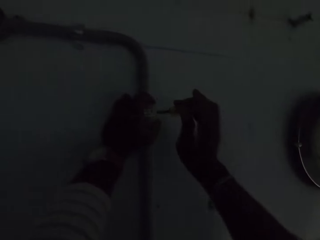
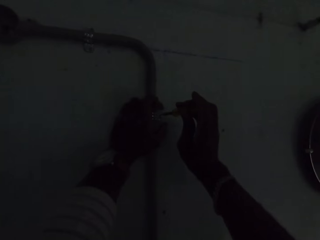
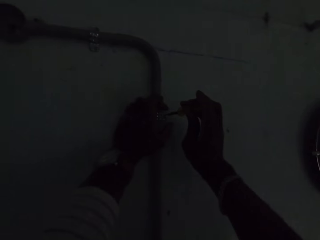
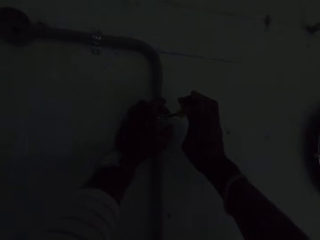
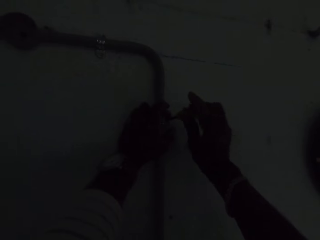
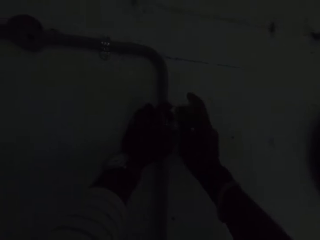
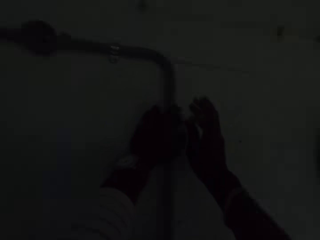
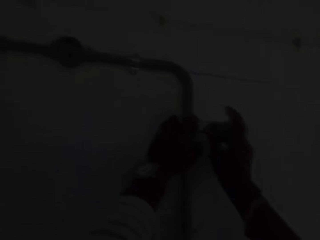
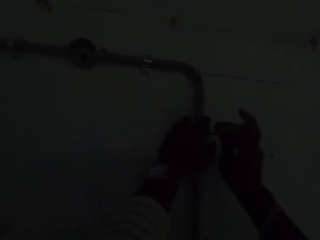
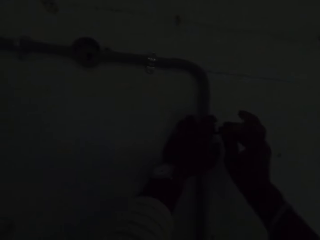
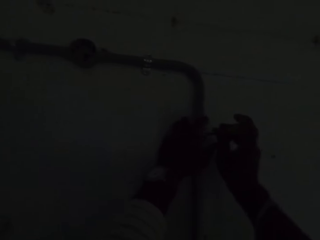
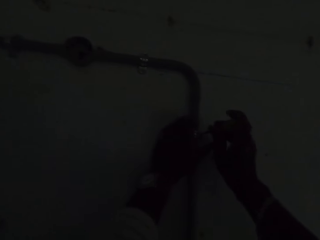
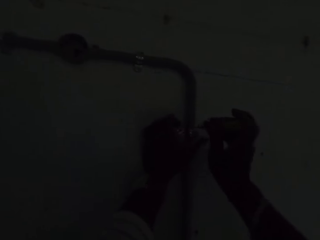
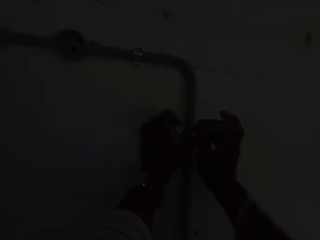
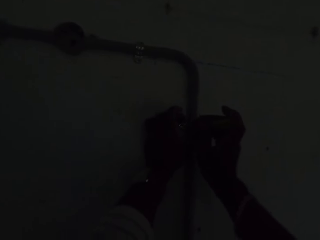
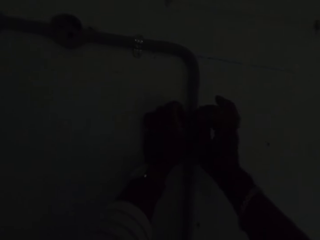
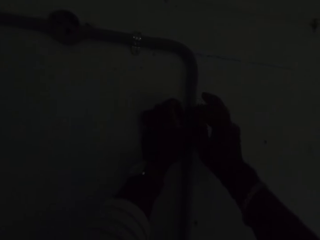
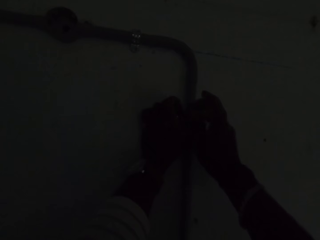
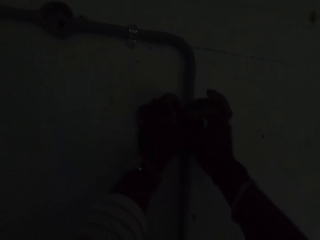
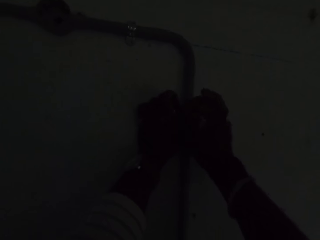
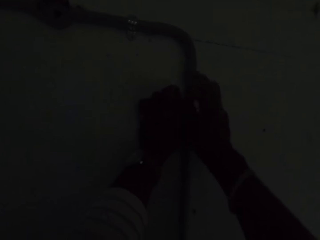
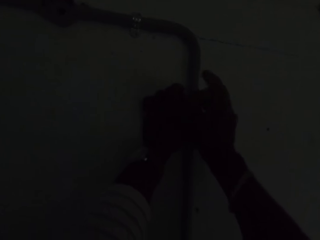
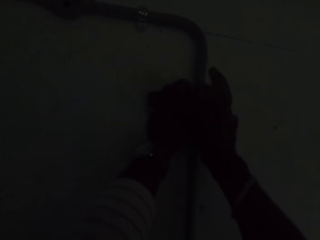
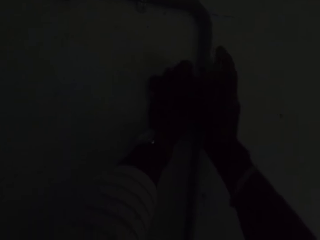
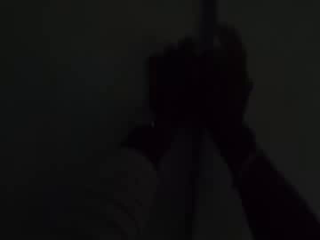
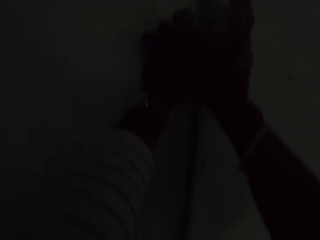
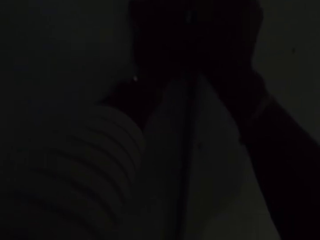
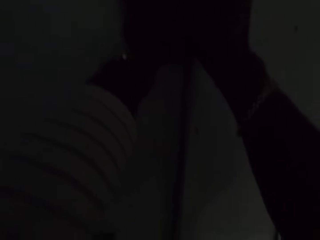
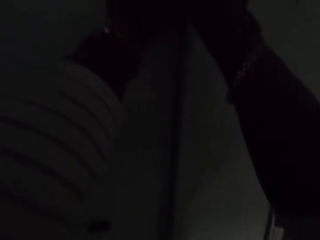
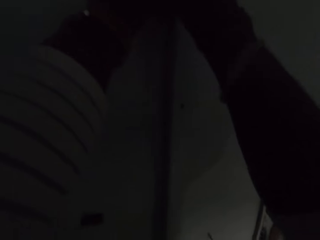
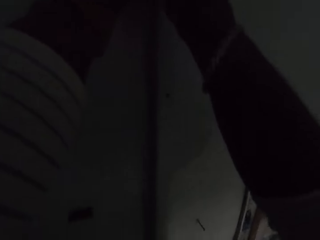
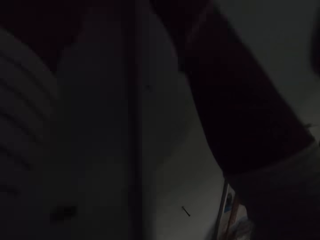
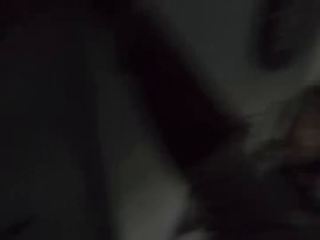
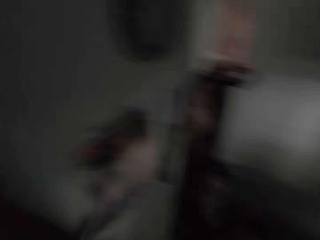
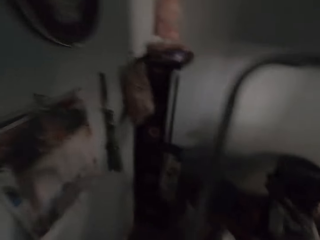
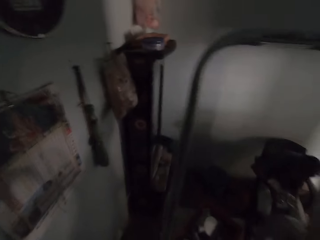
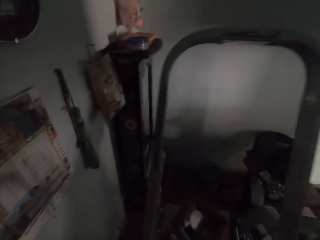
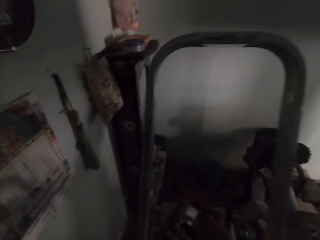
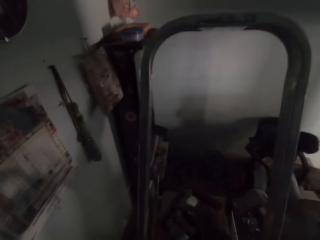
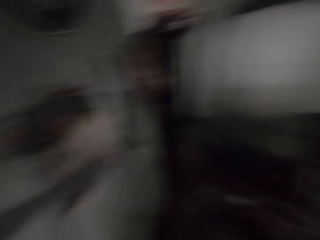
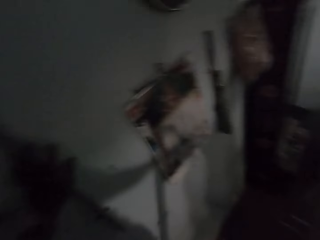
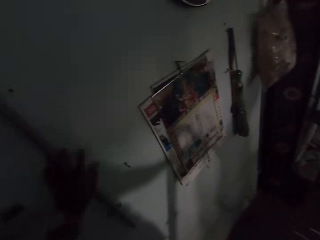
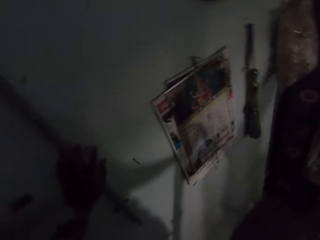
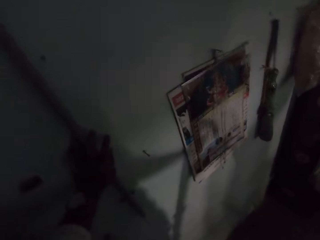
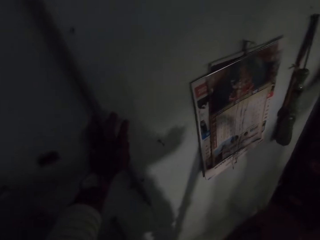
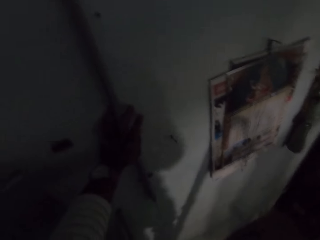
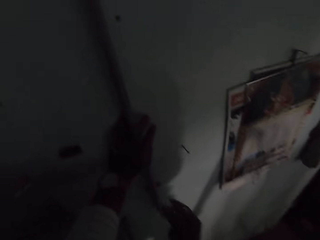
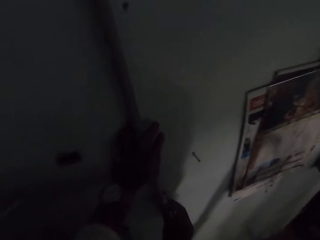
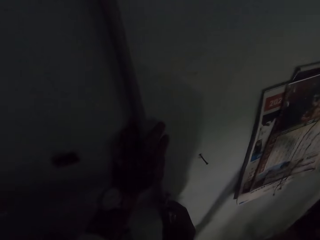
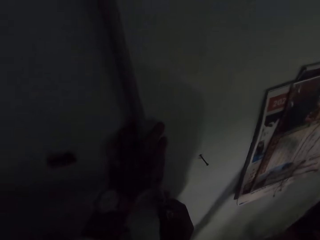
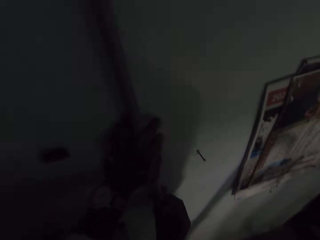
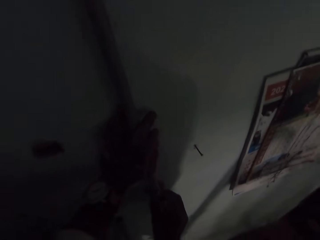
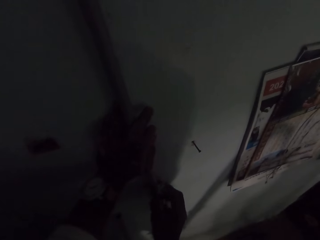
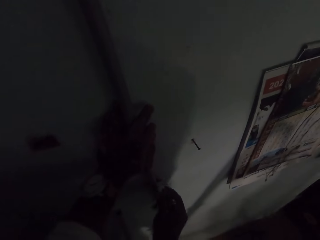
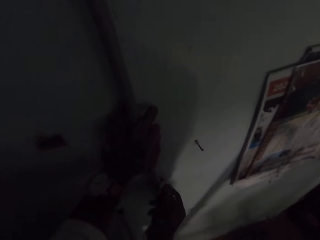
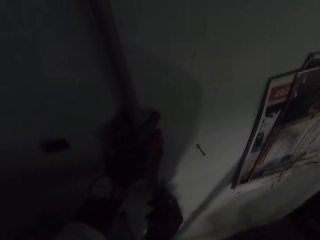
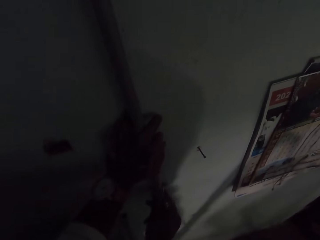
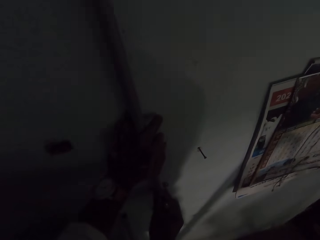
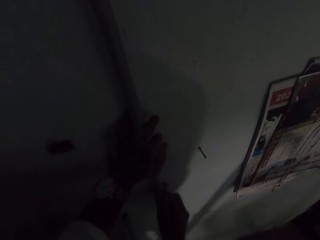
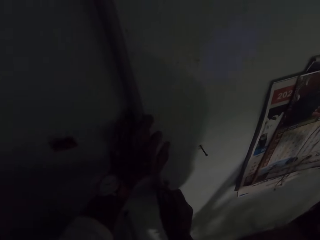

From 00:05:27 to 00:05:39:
The camera wearer fastens the screws into the saddle clip on the conduit pipe on the wall with the screwdriver in his right hand. He picks a saddle clip from the box on the adjustable ladder with his right hand. He places the saddle clip on the conduit pipe on the wall with his right hand.

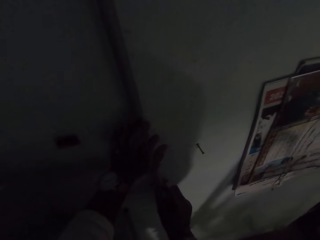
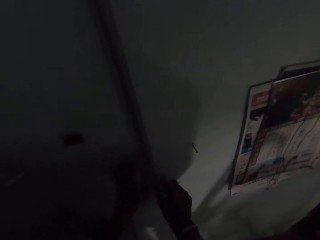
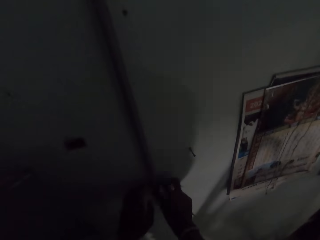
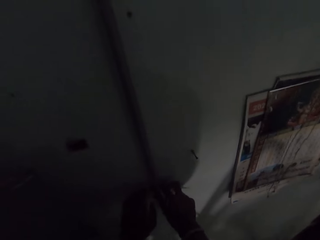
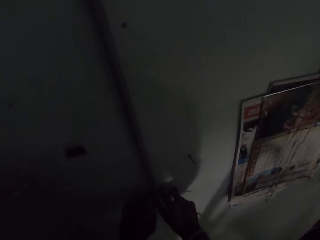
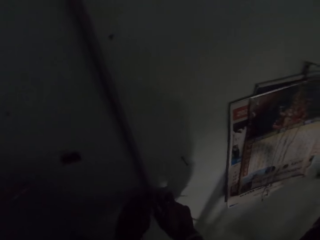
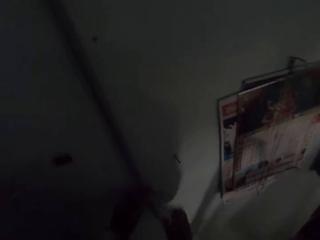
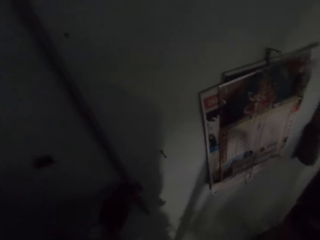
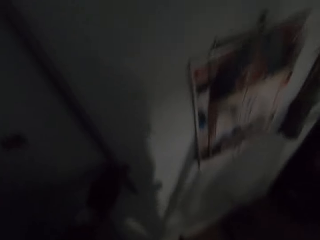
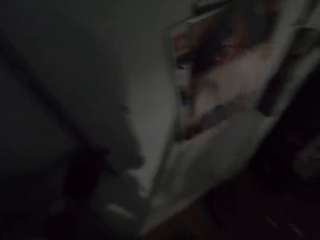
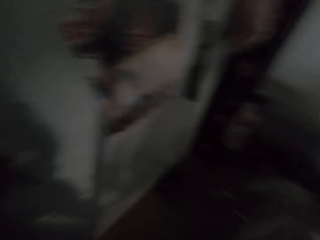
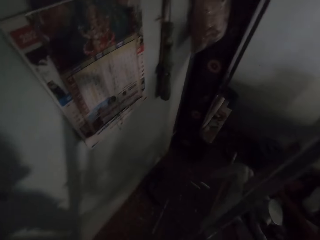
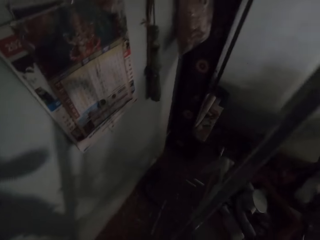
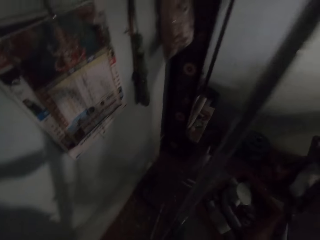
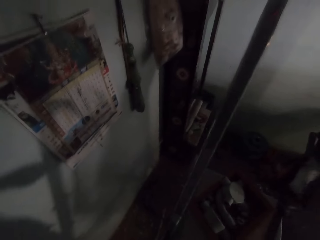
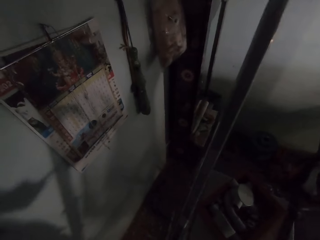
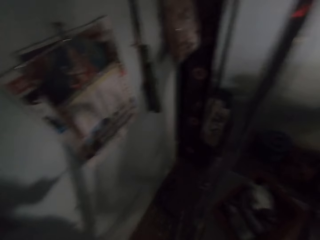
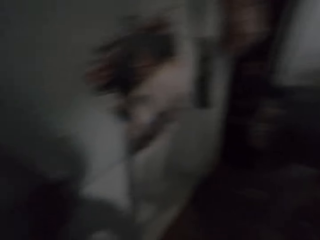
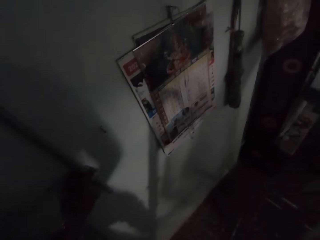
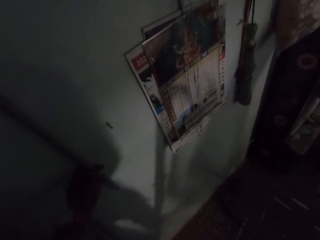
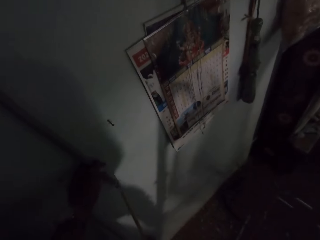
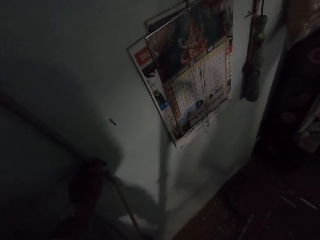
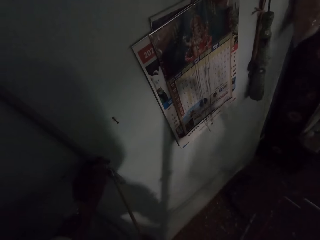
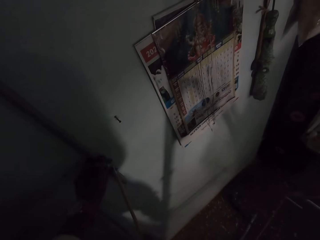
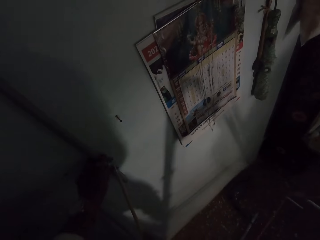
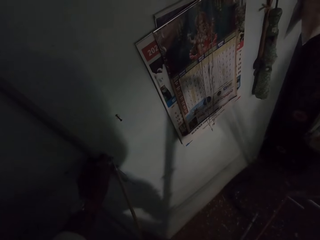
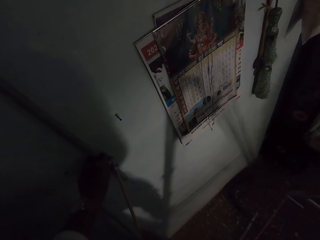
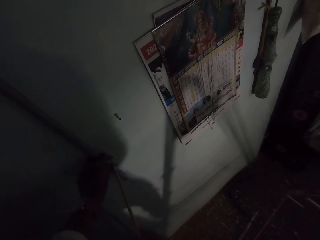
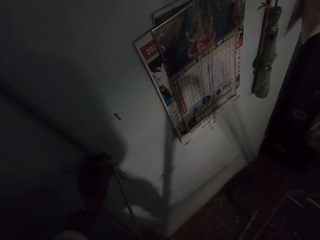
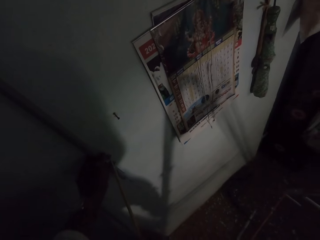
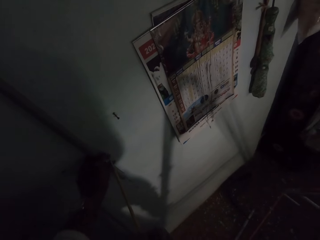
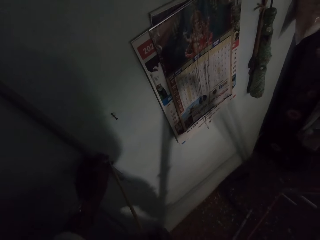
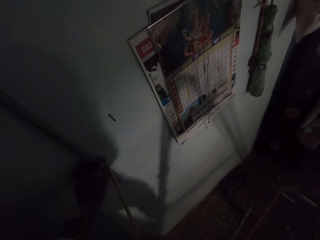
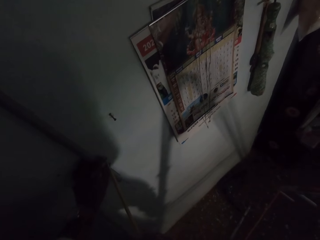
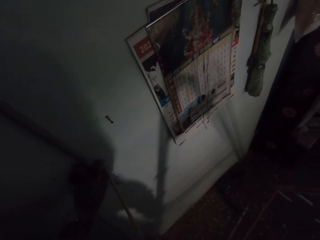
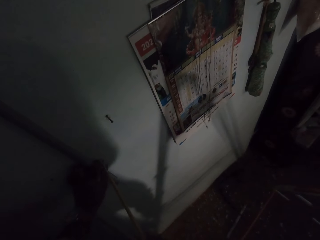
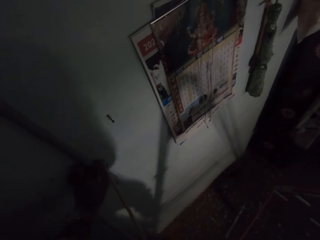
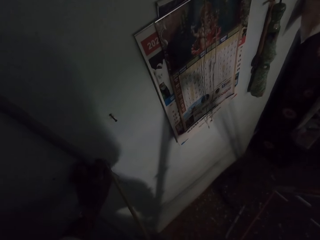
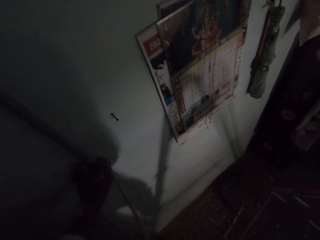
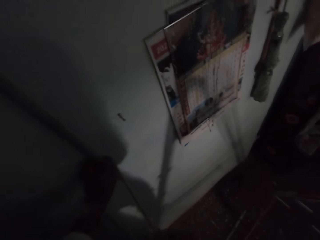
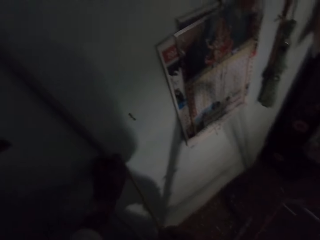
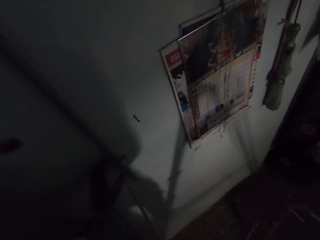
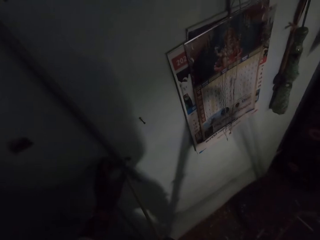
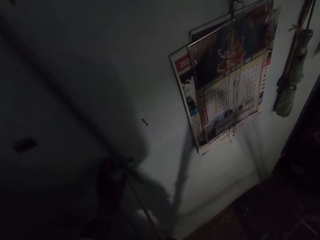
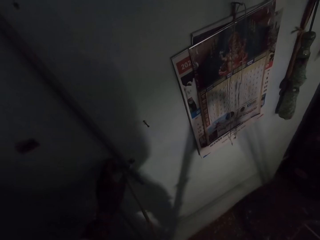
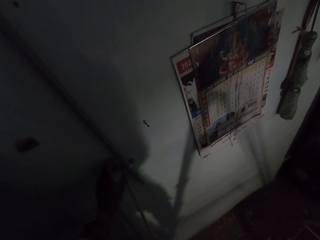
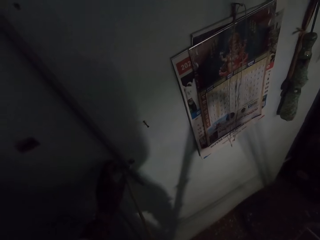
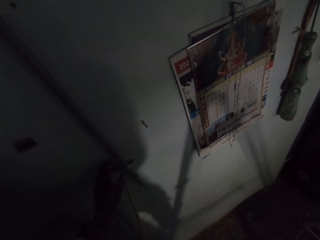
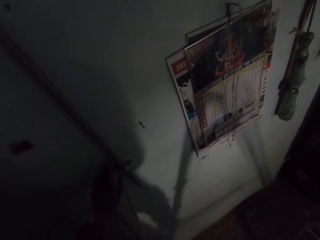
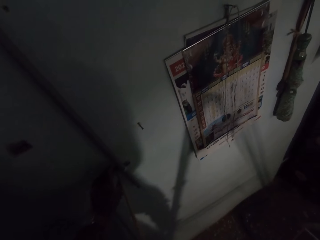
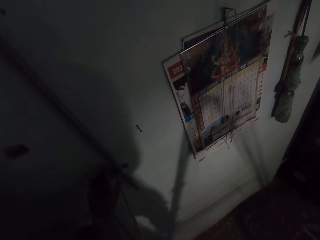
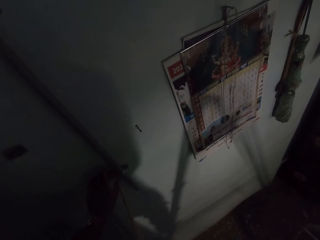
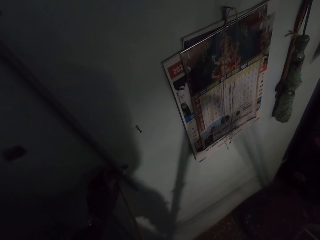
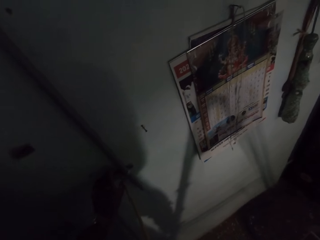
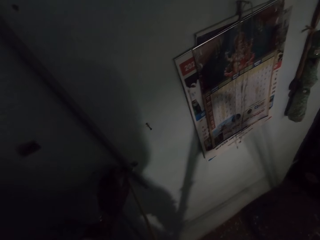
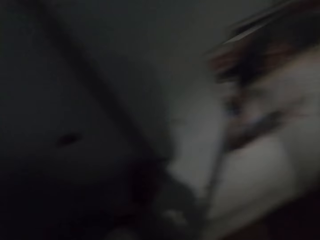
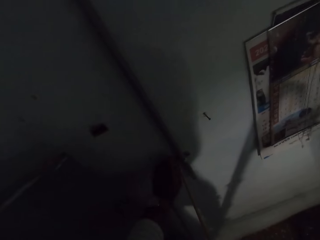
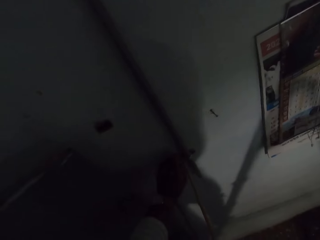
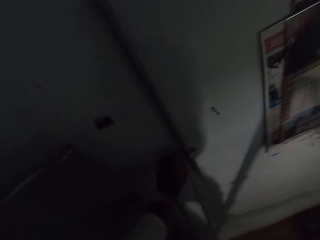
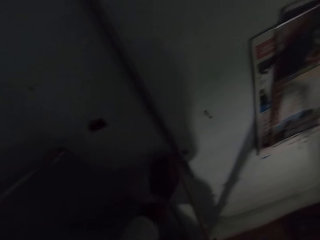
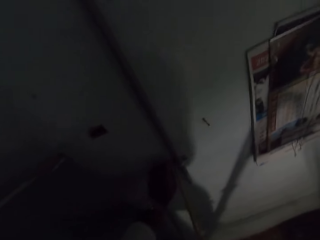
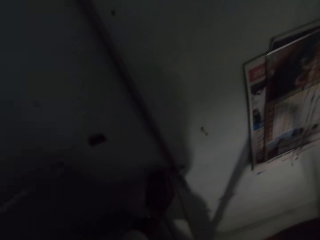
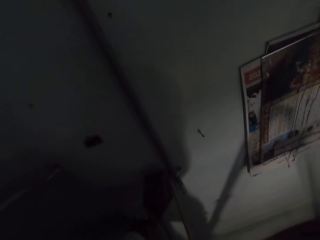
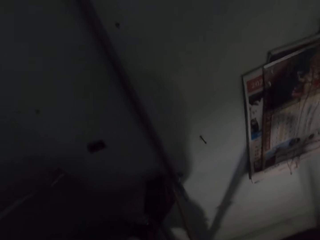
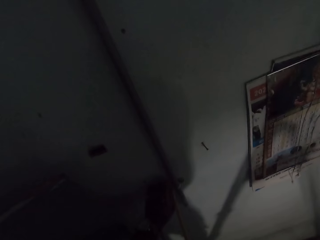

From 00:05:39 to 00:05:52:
The camera wearer screws the pipe on the wall. He holds the saddle clip with his left hand. He fastens a screw into the saddle clip on the conduit pipe on the wall with a screwdriver in his right hand. He fastens a screw into the saddle clip with the screwdriver again.
